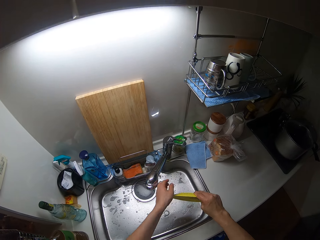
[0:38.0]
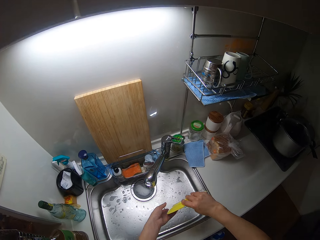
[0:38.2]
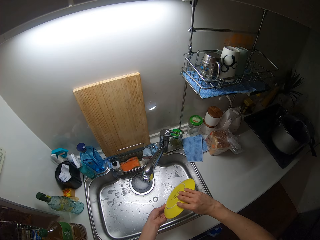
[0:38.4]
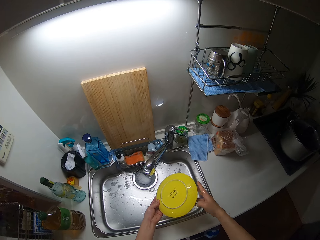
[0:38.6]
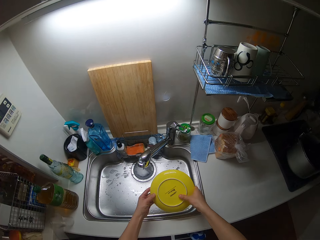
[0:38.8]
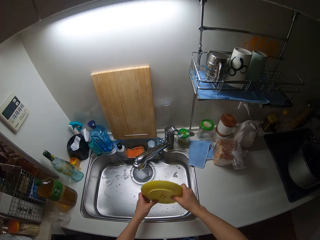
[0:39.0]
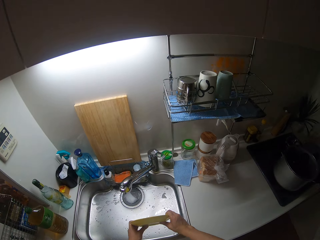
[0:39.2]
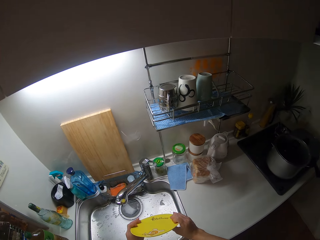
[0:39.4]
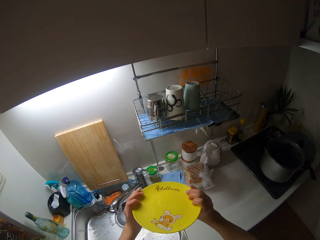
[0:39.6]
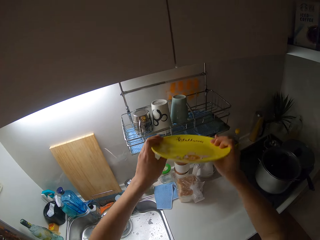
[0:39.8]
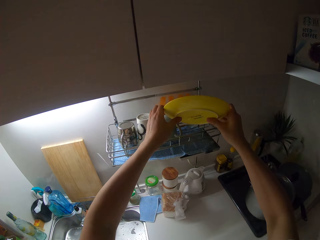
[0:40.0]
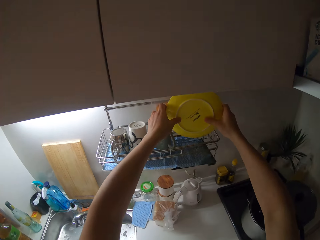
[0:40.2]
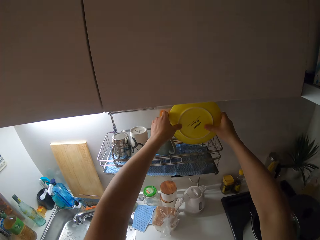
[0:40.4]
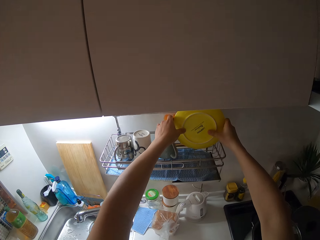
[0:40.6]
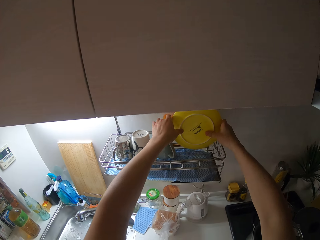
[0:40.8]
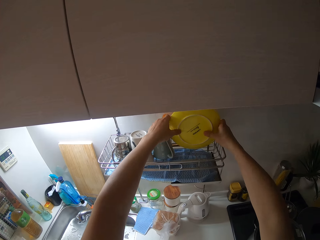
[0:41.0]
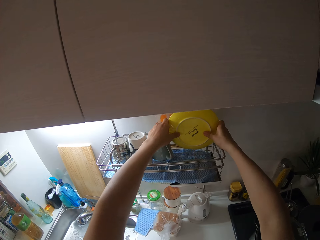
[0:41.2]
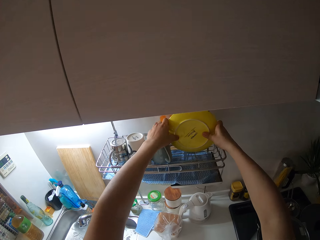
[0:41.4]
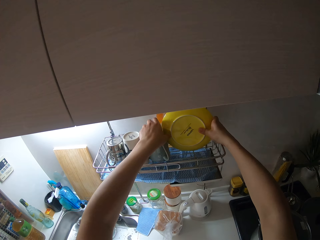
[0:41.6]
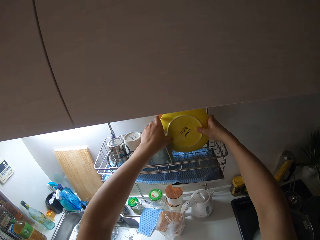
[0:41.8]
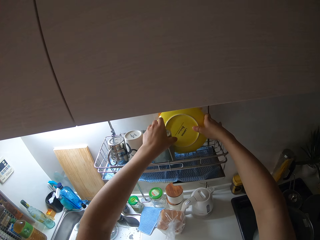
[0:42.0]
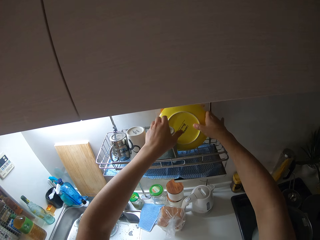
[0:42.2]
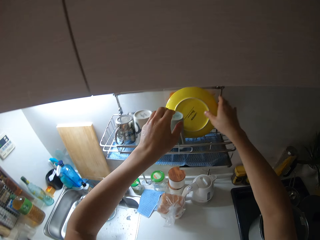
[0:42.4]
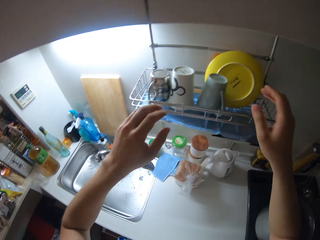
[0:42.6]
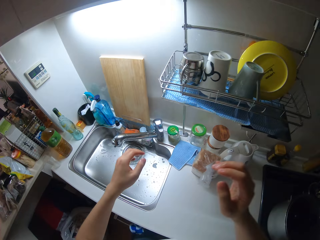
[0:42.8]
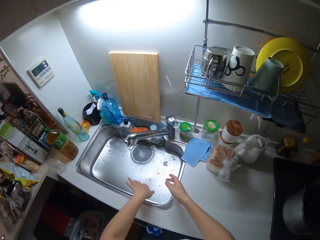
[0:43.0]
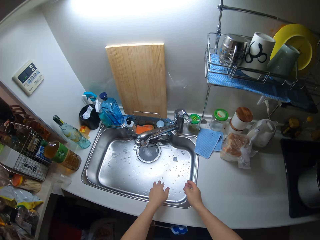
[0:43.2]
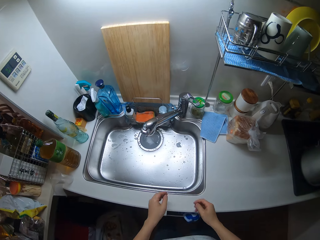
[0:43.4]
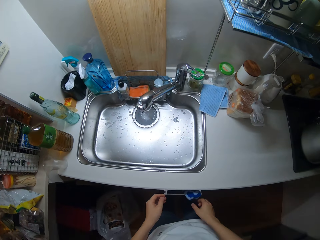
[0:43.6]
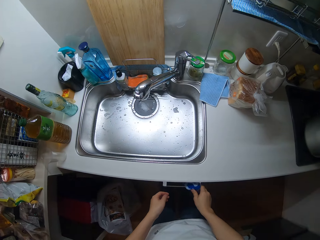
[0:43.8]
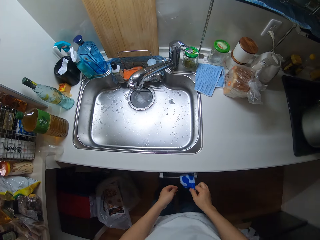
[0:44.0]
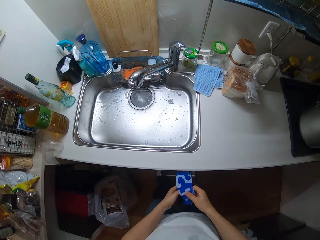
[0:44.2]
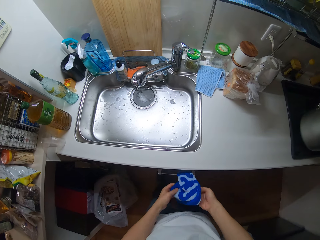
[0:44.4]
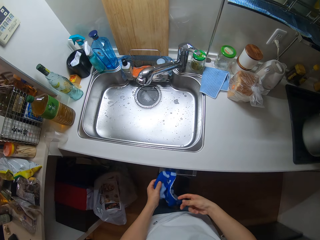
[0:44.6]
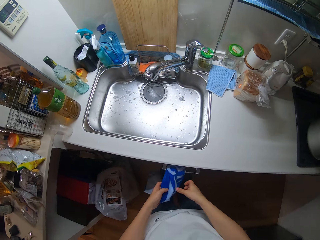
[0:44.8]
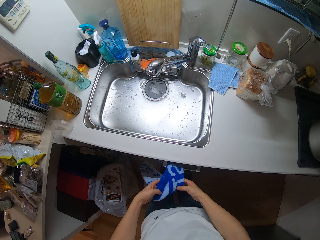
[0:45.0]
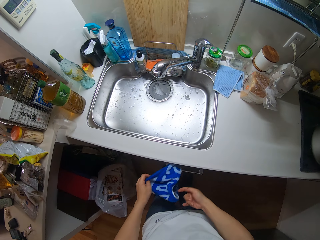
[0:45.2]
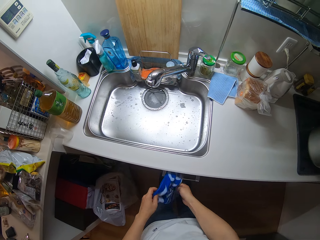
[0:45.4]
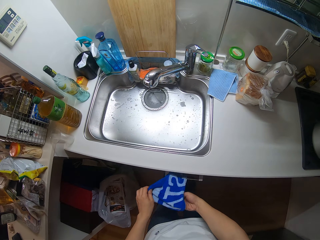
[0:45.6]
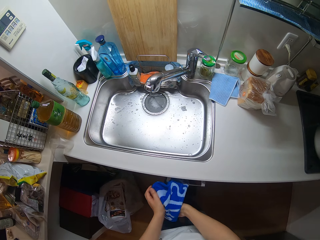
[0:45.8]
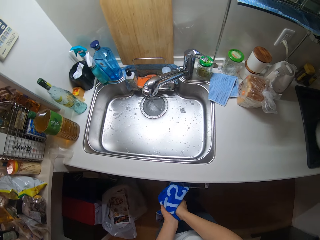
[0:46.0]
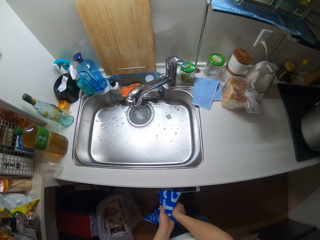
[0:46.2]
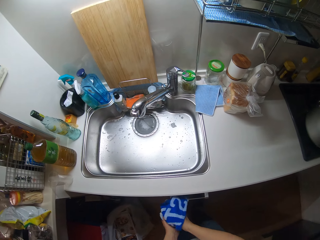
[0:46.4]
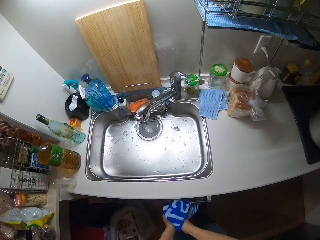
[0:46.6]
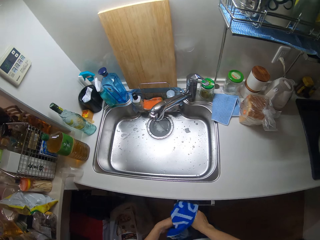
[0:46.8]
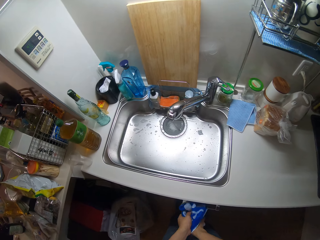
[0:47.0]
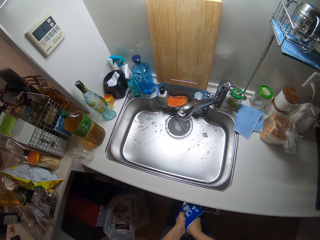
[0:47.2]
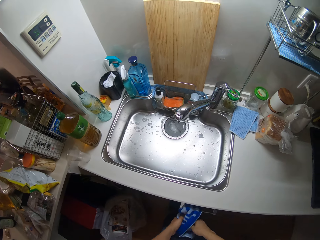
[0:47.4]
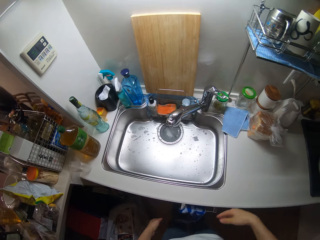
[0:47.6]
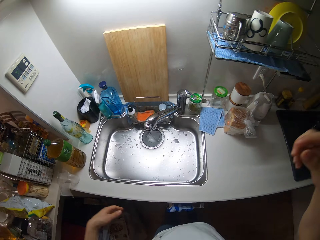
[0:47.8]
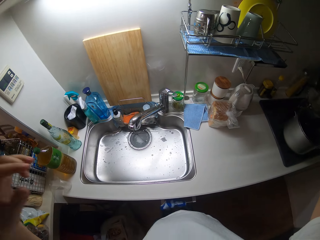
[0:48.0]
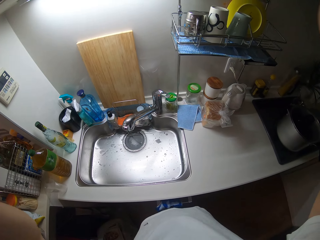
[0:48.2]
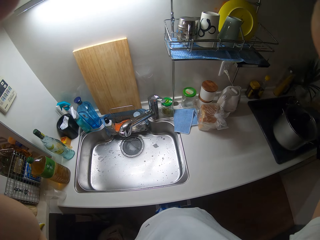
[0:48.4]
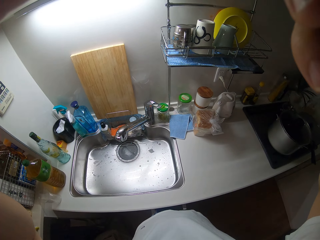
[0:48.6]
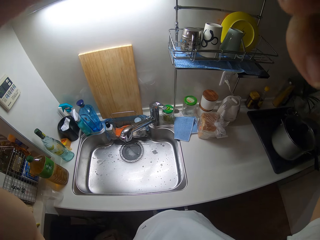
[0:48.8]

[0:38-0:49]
The camera wearer closes the tap. She moves her hand towards the plate, holds the plate with both her hands and turns the plate. She moves her hands towards the organizing rack and places the plate in the rack. She holds the cup with her hand and pushes the cup backwards. She places the plate in the rack. She moves her hand towards the sink. She holds the kitchen towel with her hand. She wipes her hands with the kitchen towel. She moves her hands towards her face. She touches the camera with her hands.
